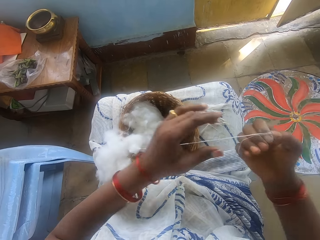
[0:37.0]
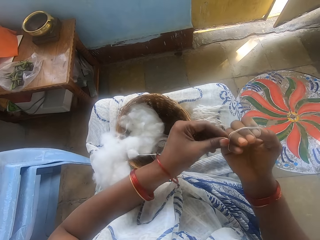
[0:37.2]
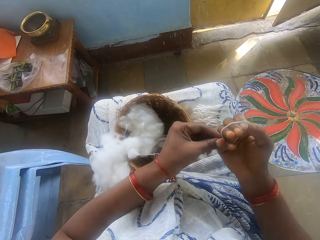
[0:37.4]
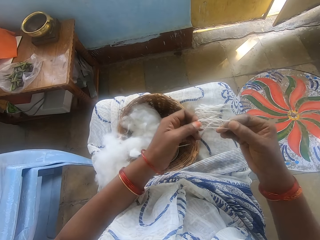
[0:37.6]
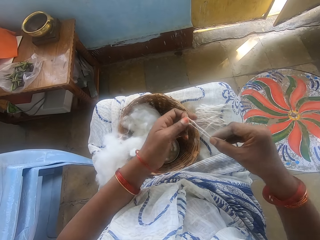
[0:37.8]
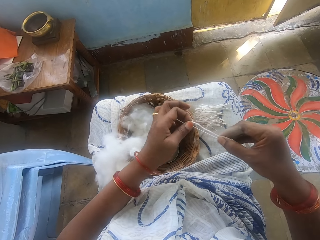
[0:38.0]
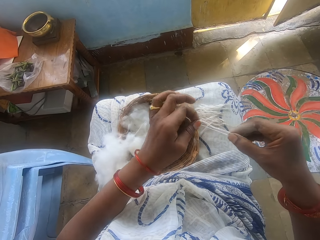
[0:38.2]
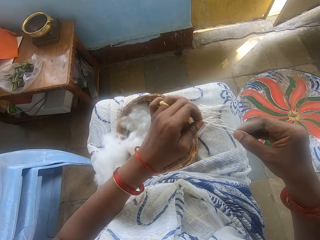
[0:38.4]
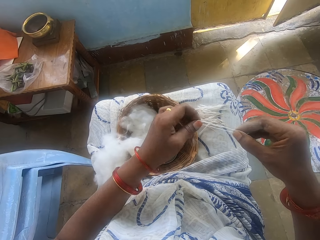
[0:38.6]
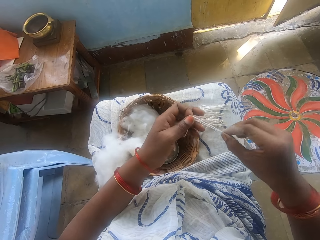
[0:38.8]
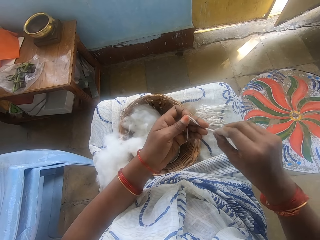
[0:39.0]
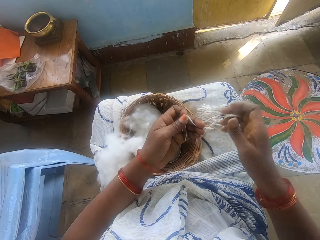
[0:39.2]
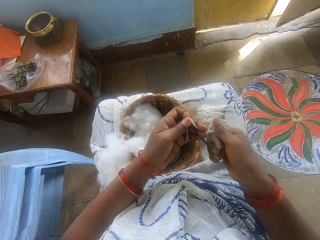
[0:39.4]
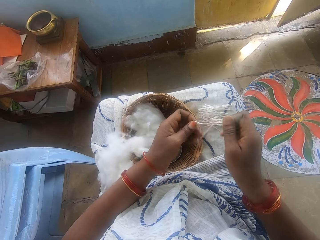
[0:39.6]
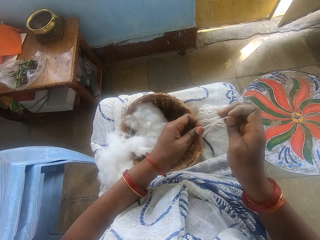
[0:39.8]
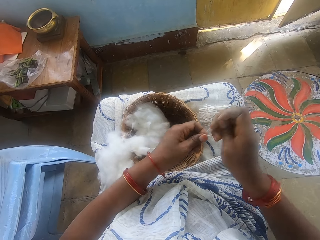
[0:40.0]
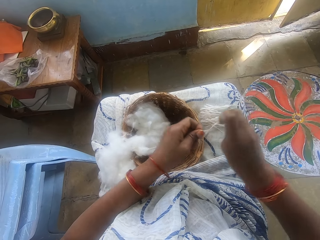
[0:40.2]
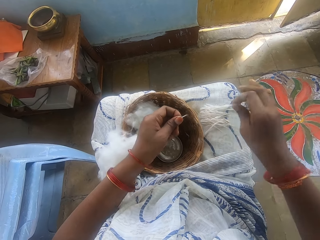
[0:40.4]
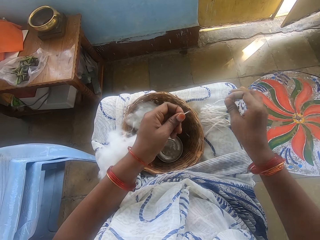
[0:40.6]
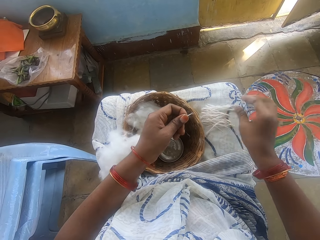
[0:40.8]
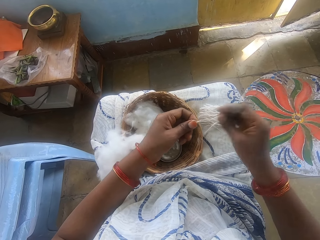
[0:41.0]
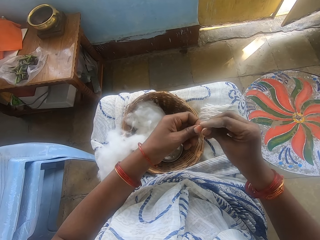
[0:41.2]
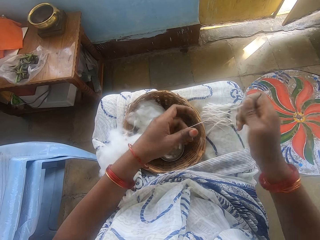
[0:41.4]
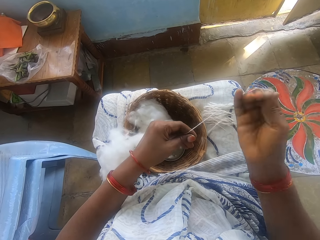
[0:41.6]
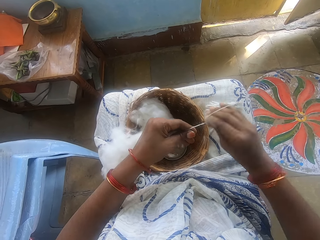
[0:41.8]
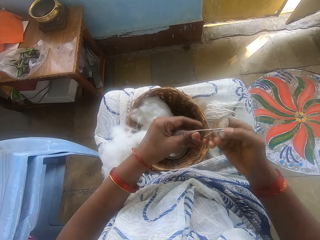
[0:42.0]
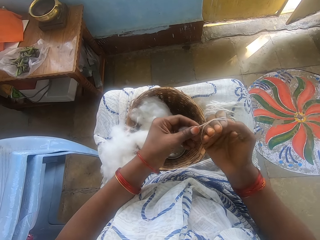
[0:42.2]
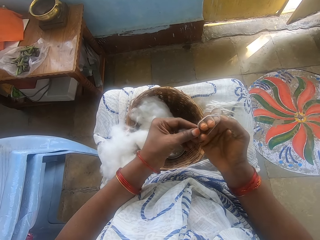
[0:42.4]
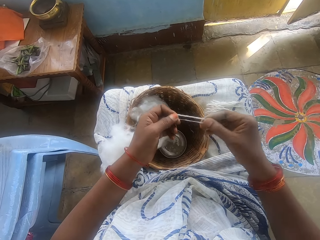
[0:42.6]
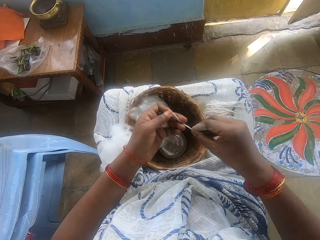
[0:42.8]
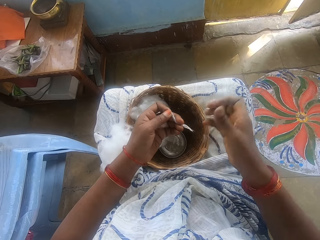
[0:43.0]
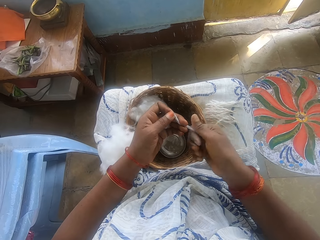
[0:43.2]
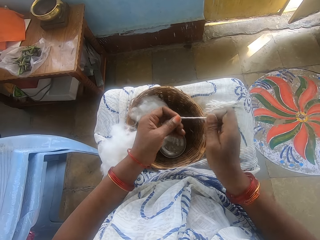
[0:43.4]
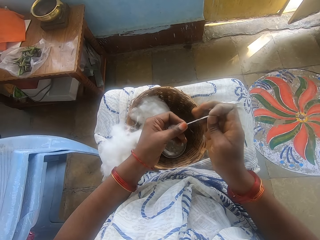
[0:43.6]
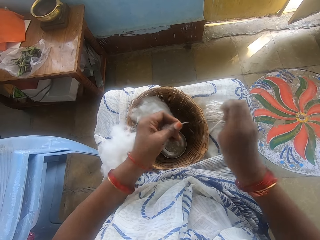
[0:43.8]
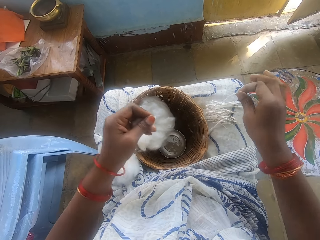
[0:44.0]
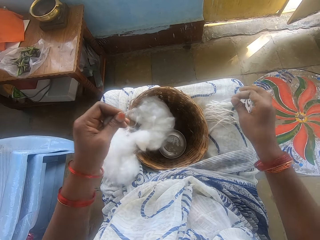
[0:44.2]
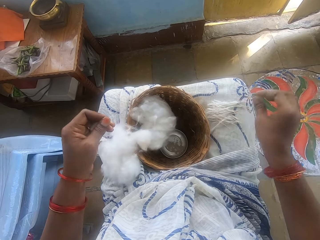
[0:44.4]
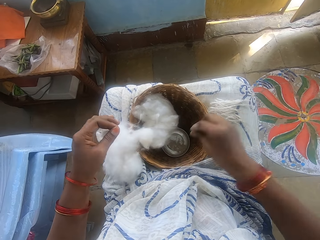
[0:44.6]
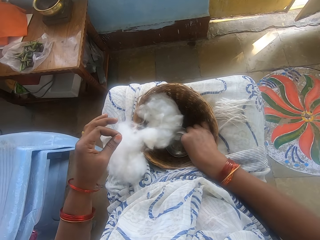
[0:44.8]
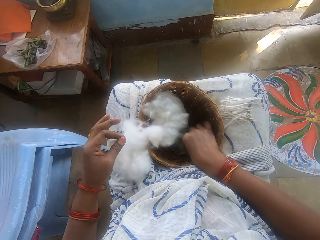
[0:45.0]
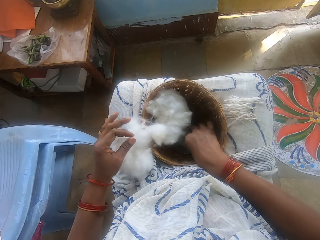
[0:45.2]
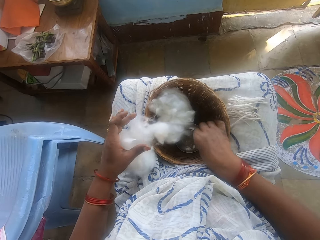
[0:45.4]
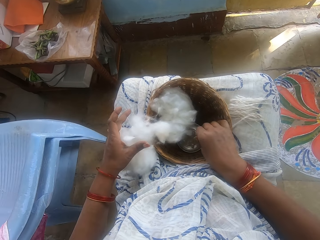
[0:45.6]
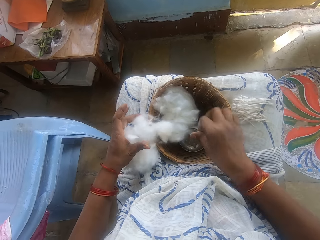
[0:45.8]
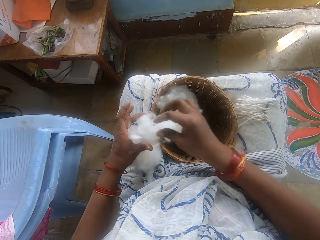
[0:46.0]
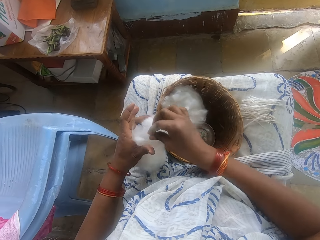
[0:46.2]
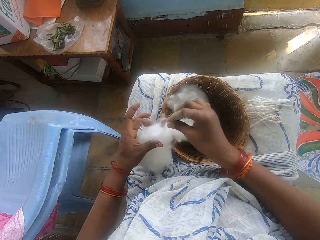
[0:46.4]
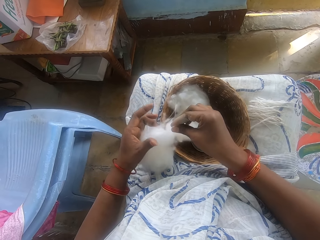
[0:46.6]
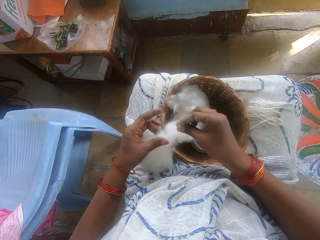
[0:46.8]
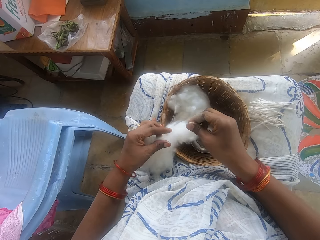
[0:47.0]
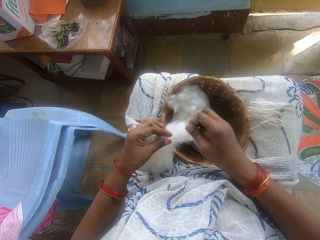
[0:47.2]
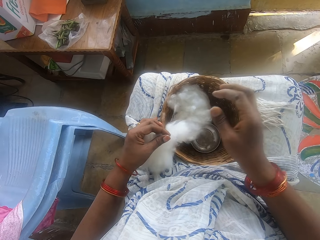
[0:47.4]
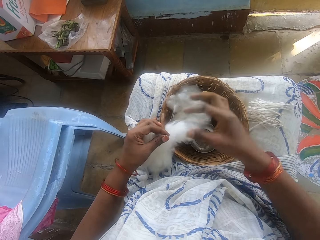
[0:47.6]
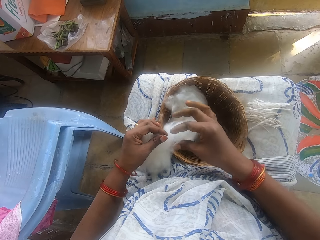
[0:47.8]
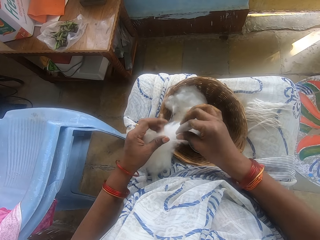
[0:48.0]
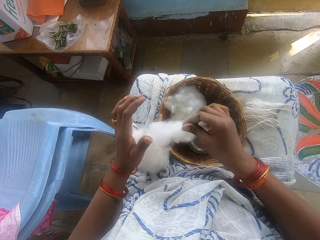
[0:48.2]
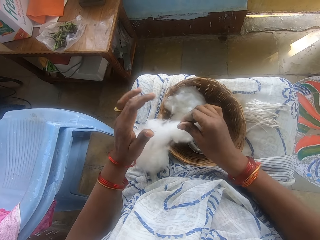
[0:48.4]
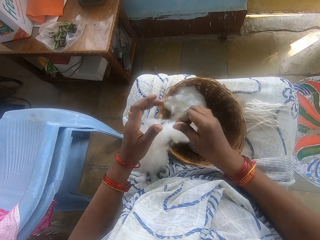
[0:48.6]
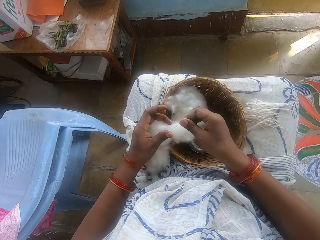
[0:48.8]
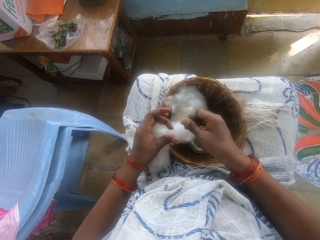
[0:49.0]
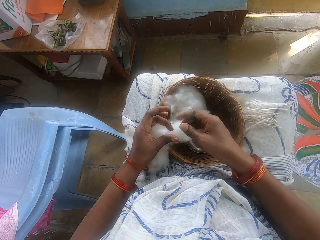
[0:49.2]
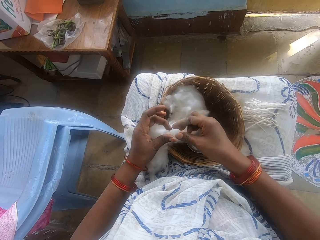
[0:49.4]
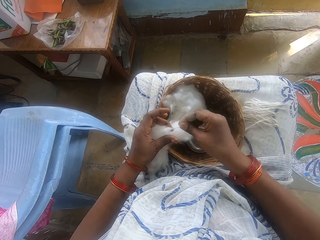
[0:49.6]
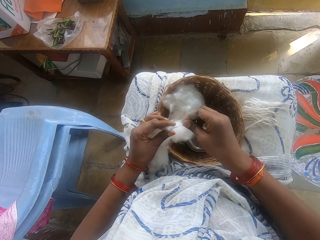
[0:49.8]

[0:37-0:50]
The camera wearer measures the cotton wool. She cuts the cotton wool into size. She drops the cotton wool on her lap. She spins the wool. She measures the cotton wool. She cuts the cotton wool into size. She drops the cotton wool on her lap. She touches water in the small bowl. She threads the cotton wool.

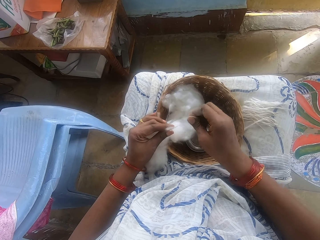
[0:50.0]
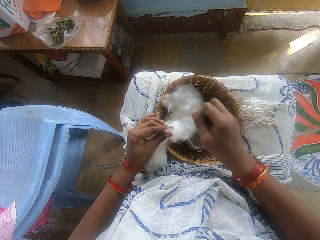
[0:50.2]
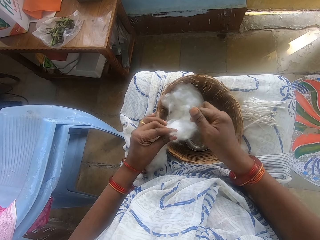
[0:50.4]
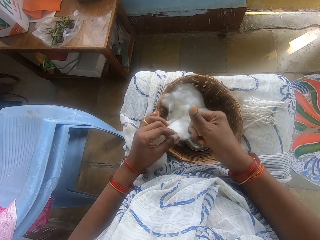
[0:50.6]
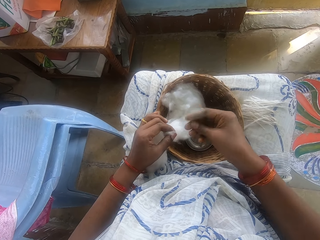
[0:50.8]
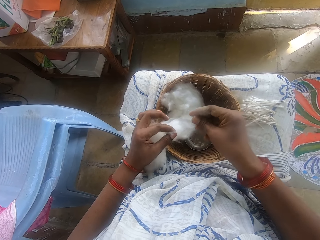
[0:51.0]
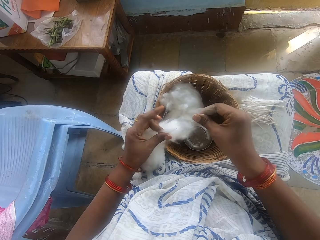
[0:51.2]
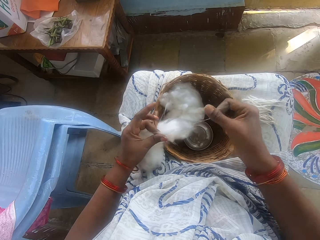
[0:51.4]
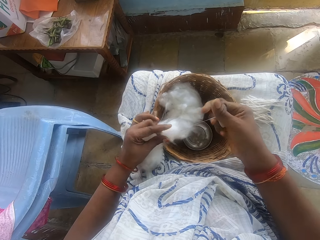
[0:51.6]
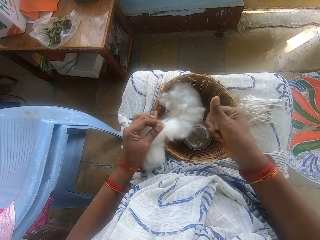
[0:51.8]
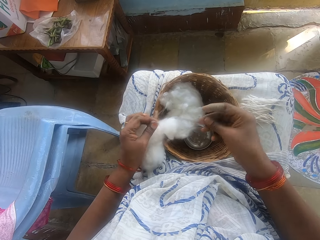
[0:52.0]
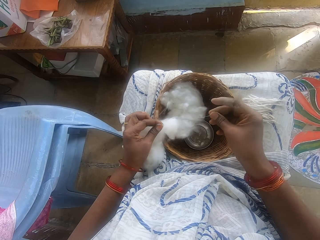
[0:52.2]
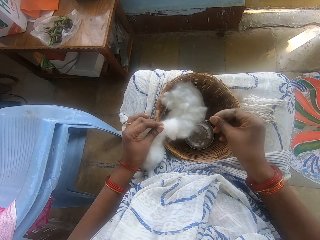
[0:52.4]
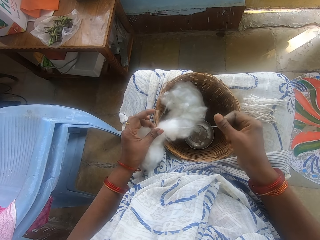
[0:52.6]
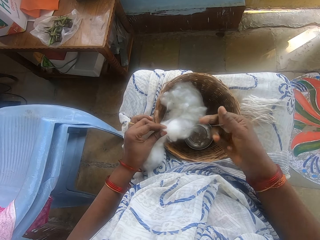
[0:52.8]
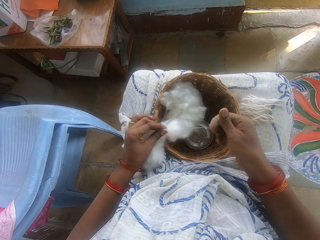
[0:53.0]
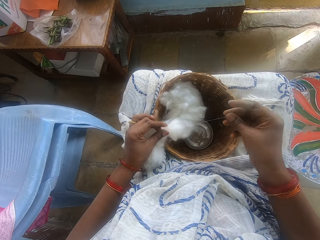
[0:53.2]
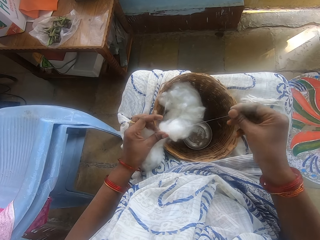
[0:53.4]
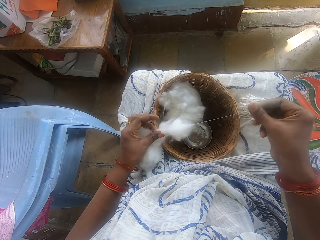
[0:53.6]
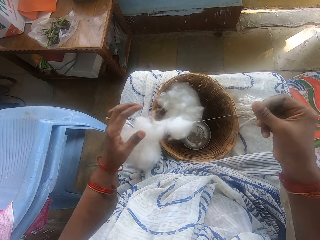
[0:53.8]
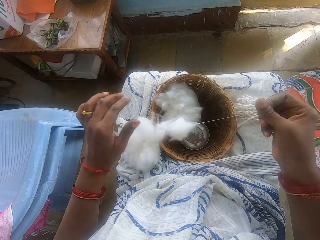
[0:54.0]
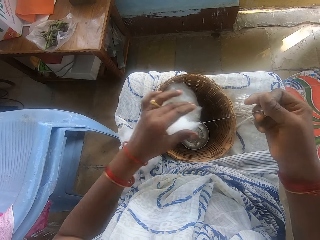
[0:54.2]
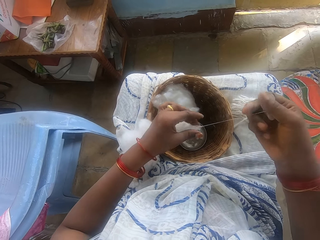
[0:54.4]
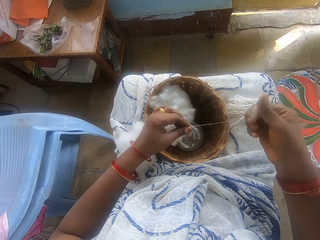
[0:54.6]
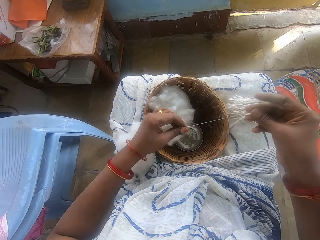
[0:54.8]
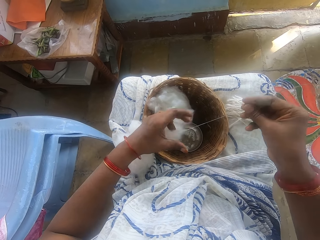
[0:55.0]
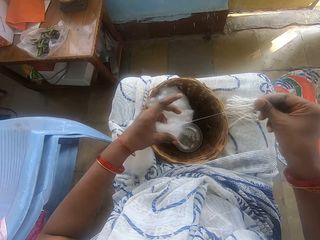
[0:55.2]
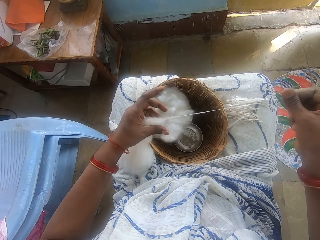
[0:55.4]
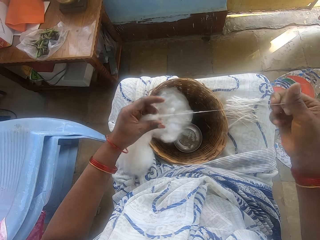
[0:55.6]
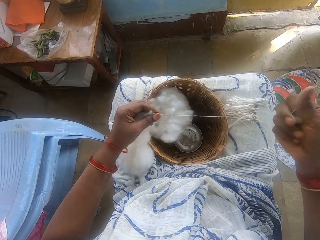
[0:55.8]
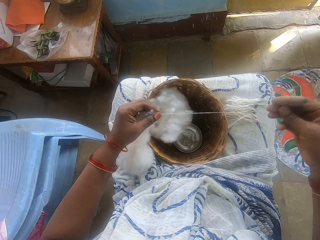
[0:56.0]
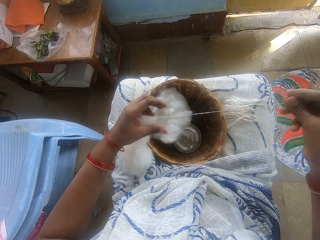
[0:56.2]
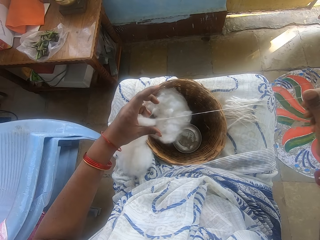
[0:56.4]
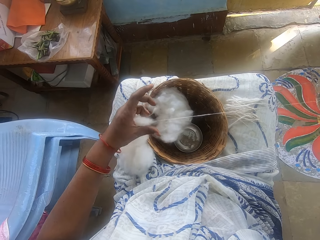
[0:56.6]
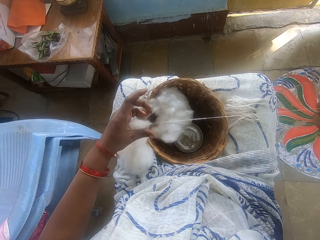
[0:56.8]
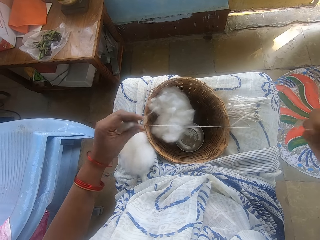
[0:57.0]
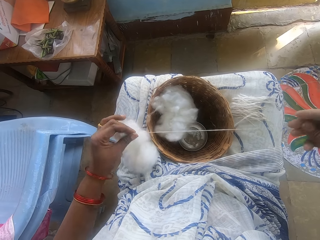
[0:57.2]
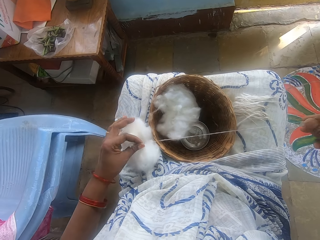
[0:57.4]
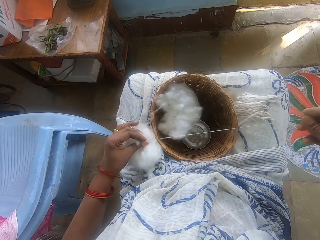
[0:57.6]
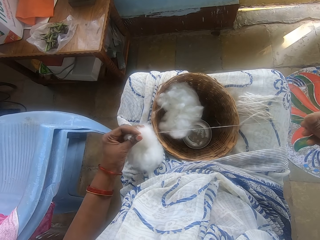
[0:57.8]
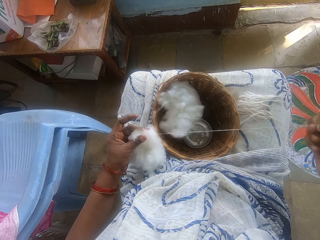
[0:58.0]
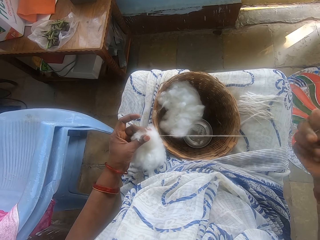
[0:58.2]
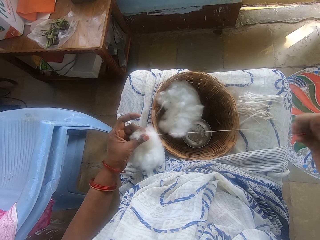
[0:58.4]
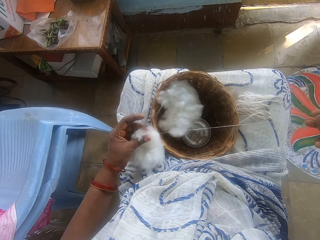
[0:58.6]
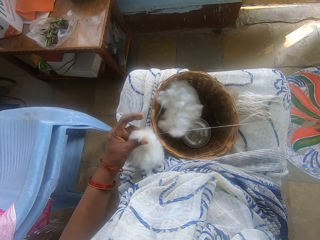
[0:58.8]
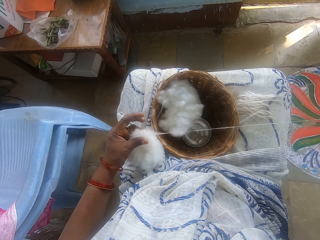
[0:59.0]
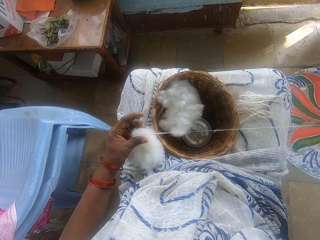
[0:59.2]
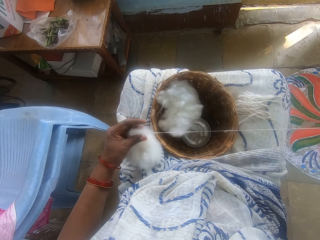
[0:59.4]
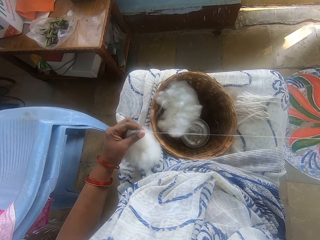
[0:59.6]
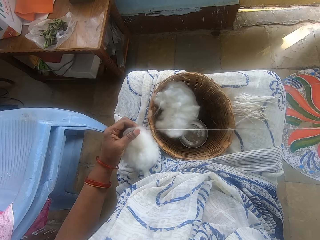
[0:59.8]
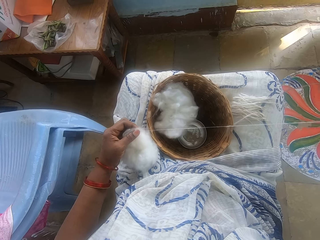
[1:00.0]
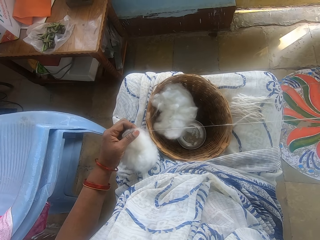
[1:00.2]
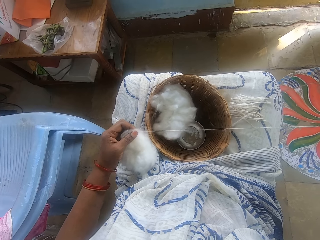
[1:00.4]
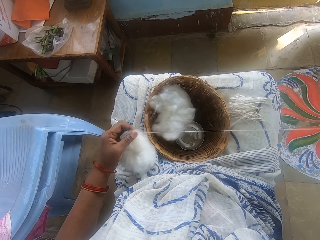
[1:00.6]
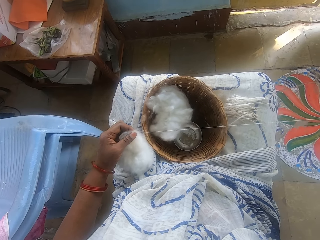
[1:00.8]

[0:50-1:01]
The camera wearer spins wool.
